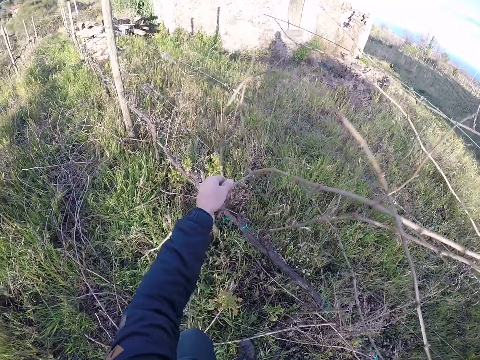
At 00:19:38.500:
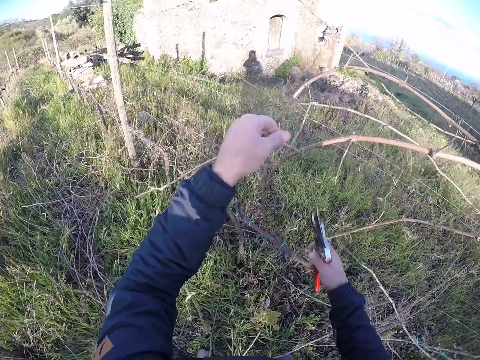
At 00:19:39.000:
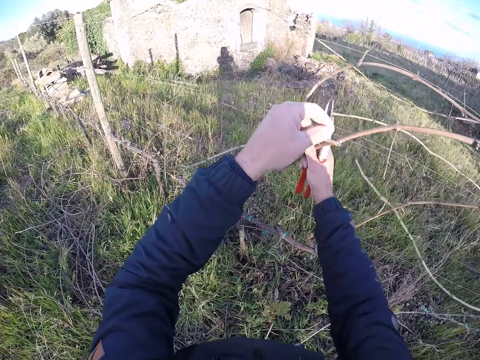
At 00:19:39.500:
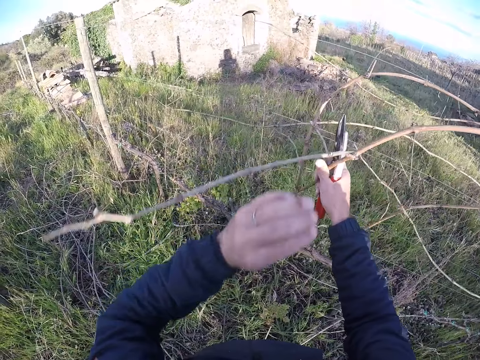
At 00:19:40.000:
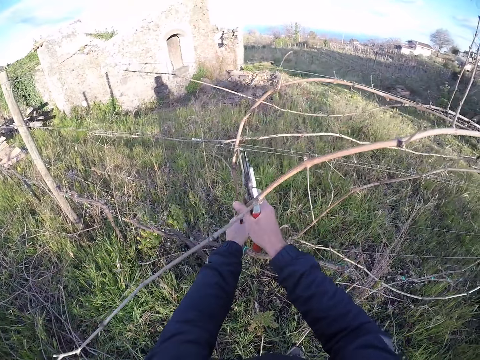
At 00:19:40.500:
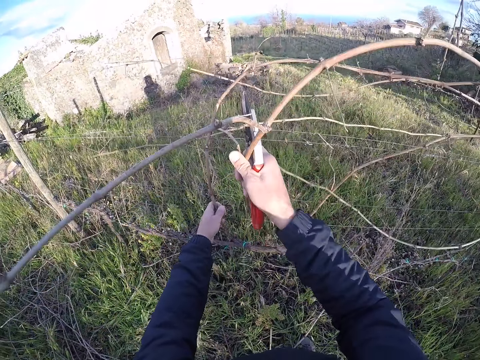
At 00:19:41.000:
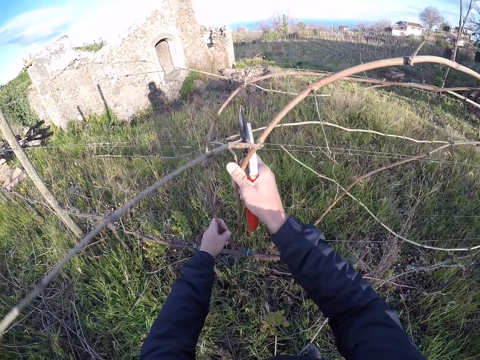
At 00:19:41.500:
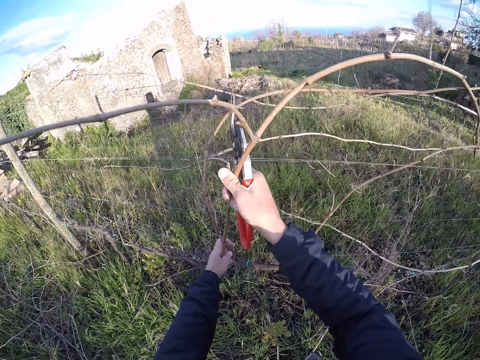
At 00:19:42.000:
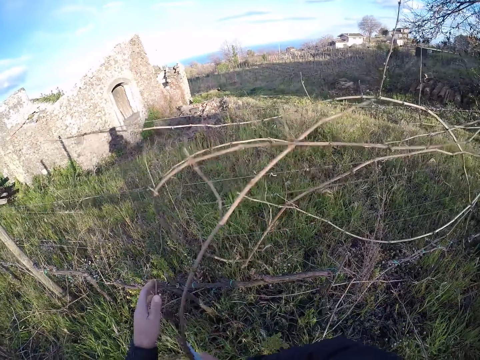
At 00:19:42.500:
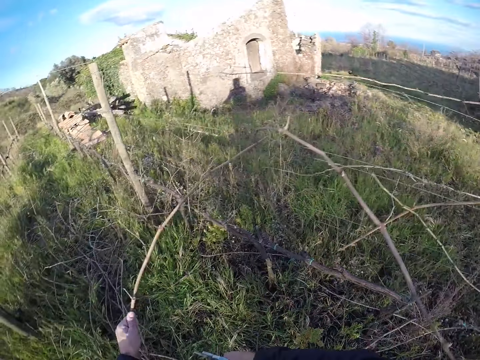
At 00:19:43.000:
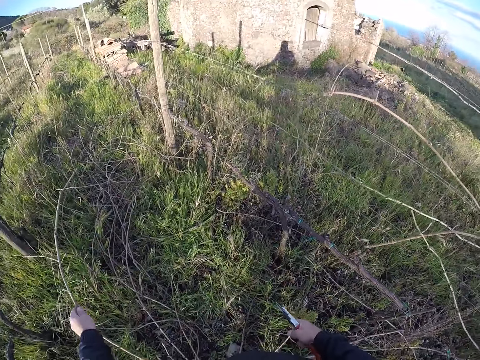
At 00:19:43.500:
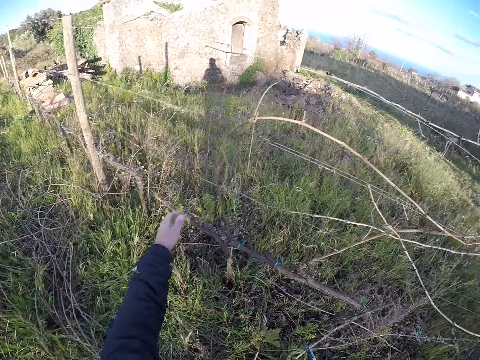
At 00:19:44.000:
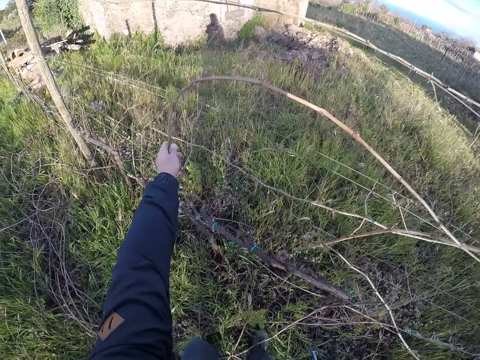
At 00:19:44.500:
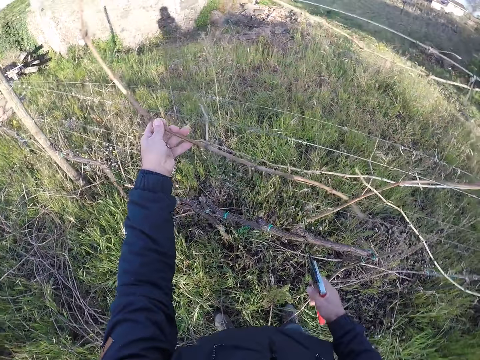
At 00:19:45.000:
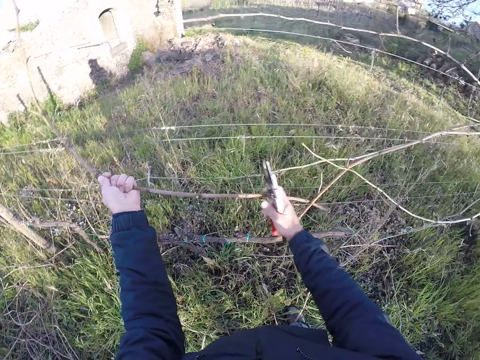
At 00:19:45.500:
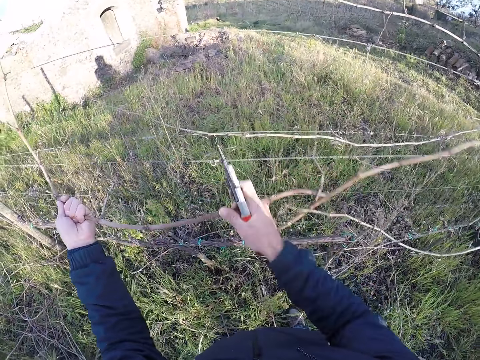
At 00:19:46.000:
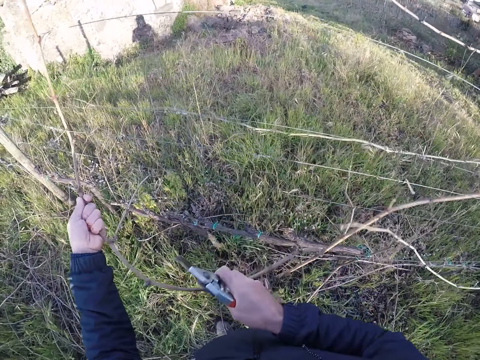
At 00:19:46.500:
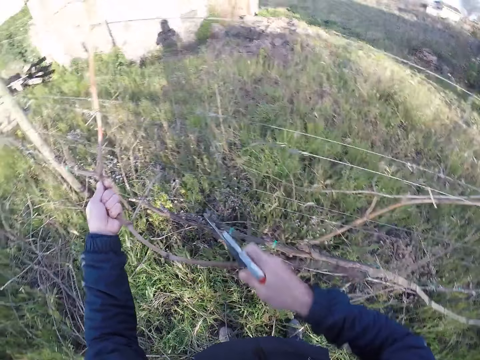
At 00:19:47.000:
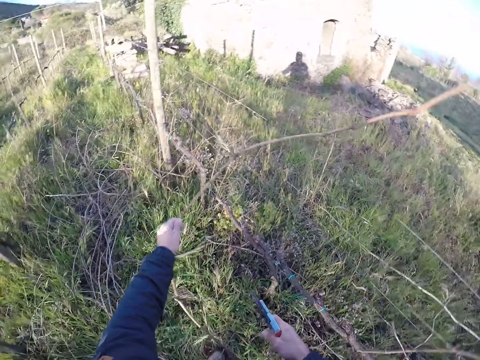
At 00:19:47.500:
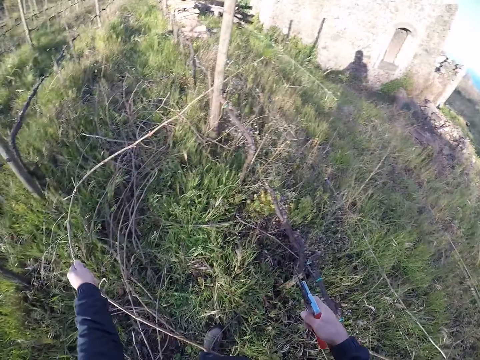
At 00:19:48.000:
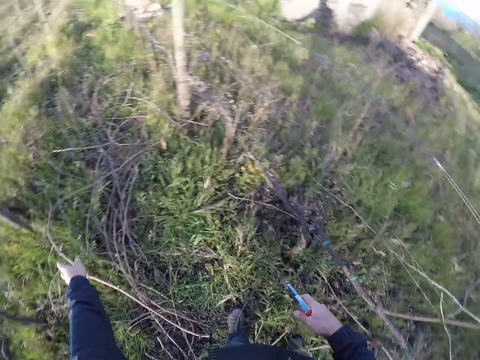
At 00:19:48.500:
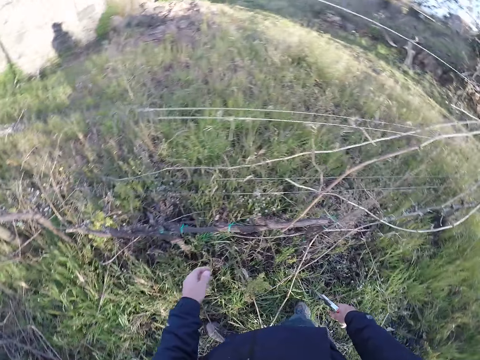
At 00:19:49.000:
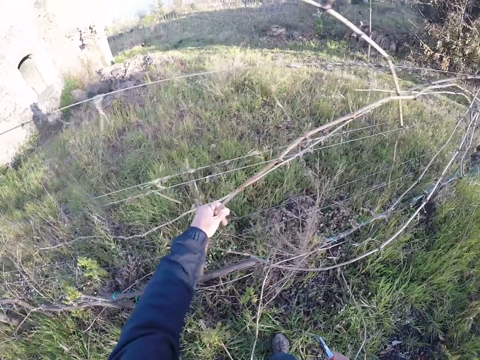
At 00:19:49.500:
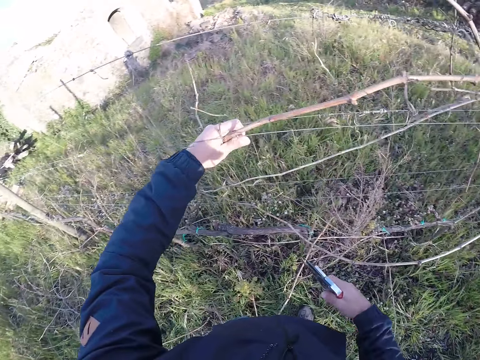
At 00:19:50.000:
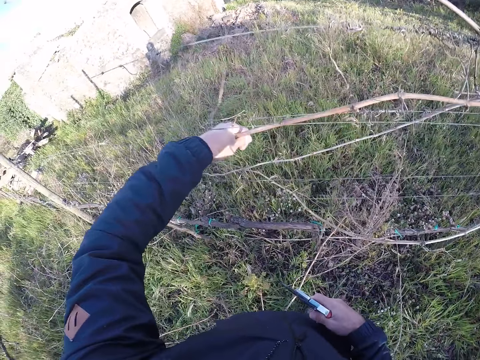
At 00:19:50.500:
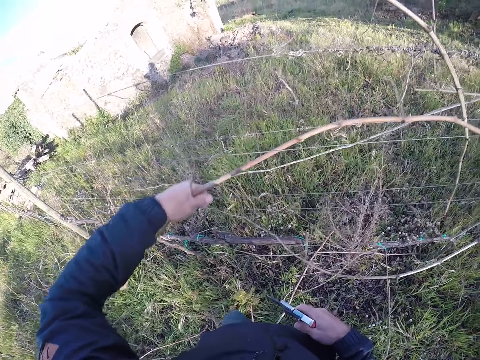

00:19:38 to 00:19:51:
The camera wearer picks a twig from the barb wire or fence with her left hand. She holds branches on the fence. She holds the twig with her right hand. She holds a twig with her left hand. She pulls the twig with her right hand. She holds the twig with her left hand. She drops the twig on the ground with her left hand. She picks a twig from the barb wire with her left hand. She holds branches on the fence. She pulls the twig with her right hand. She drops the twig on the ground with her left hand. She pulls a twig from the barb wire with her left hand. She holds a branch on the fence.

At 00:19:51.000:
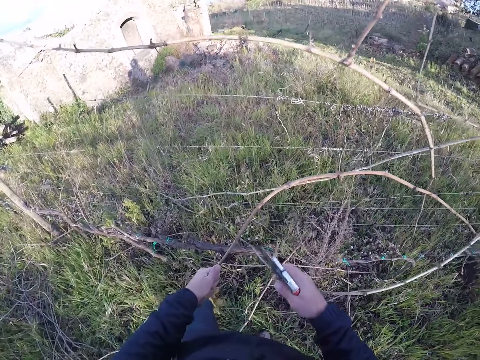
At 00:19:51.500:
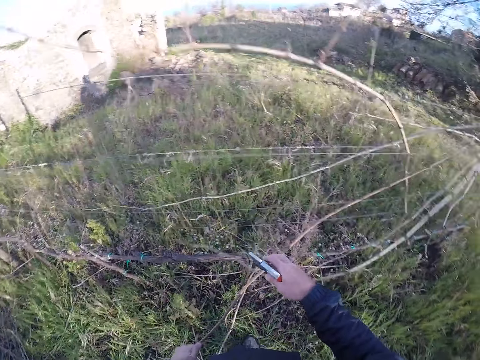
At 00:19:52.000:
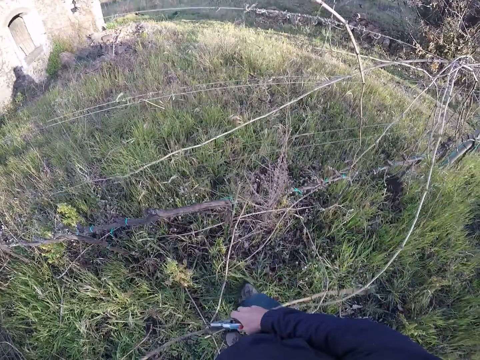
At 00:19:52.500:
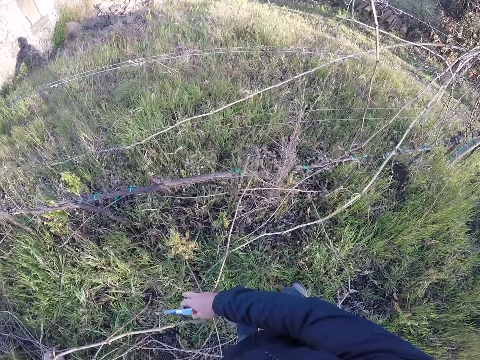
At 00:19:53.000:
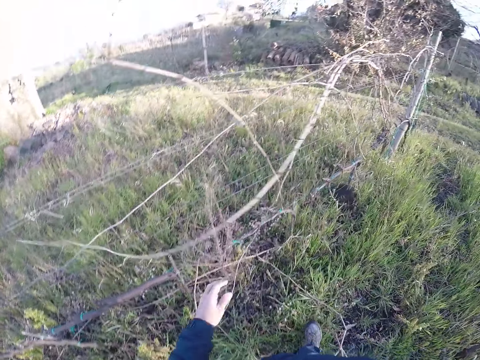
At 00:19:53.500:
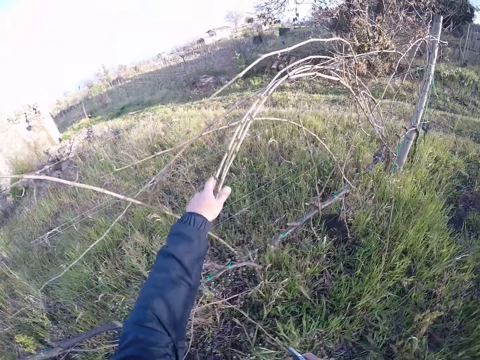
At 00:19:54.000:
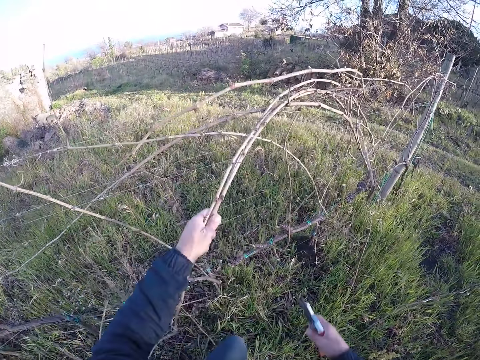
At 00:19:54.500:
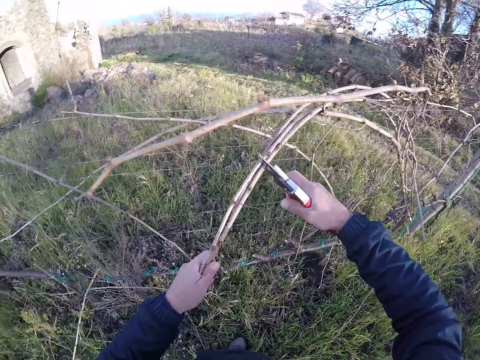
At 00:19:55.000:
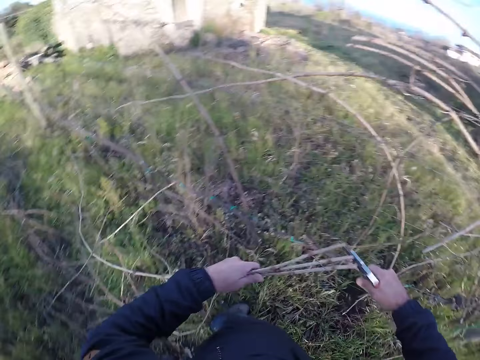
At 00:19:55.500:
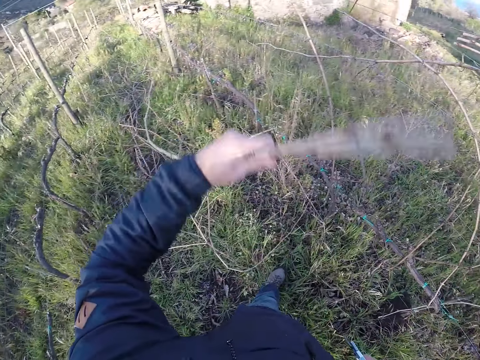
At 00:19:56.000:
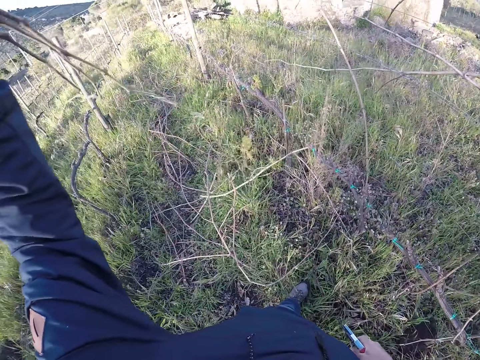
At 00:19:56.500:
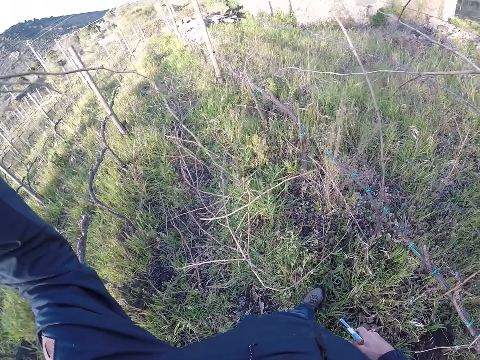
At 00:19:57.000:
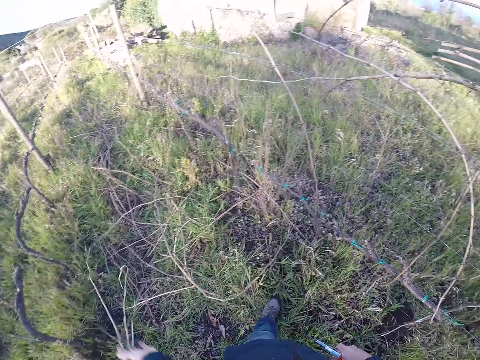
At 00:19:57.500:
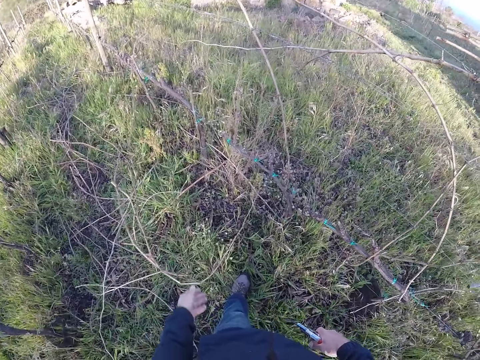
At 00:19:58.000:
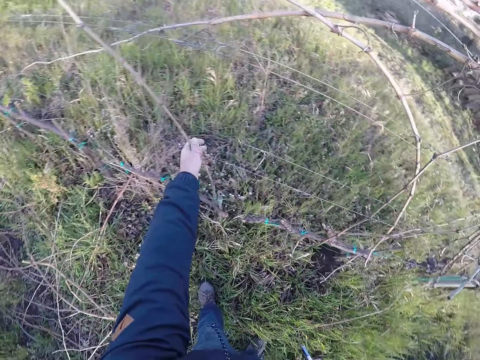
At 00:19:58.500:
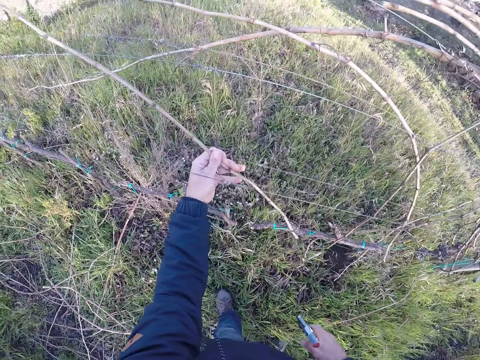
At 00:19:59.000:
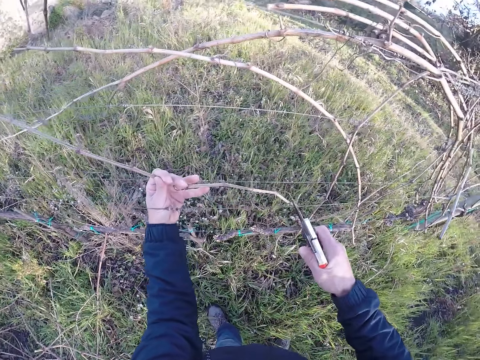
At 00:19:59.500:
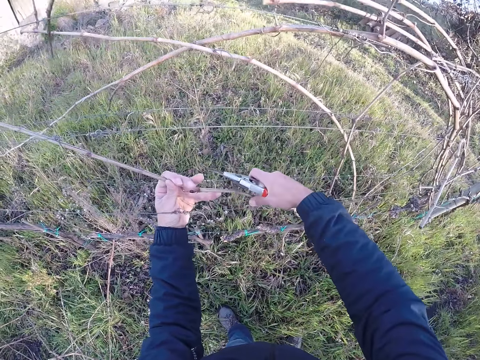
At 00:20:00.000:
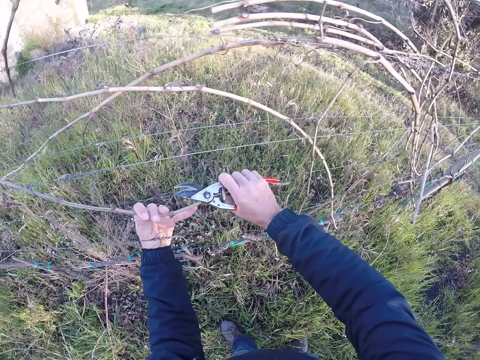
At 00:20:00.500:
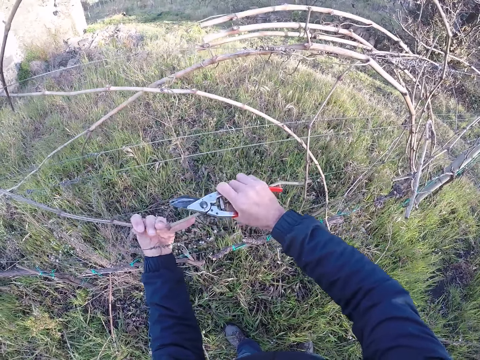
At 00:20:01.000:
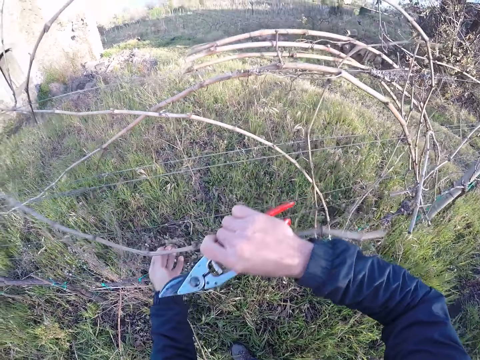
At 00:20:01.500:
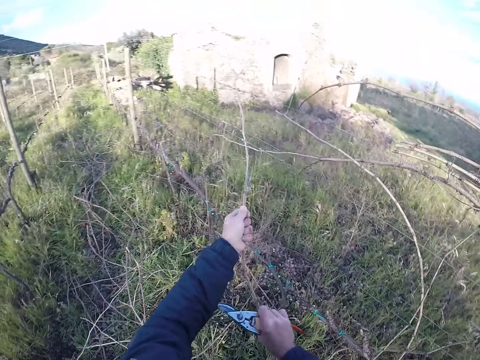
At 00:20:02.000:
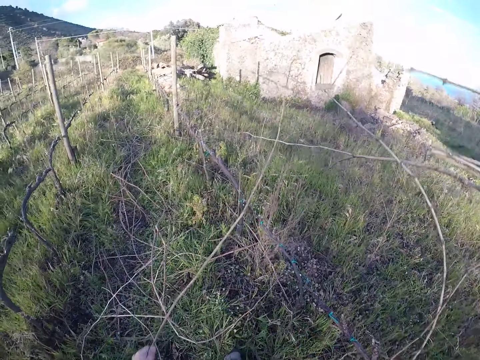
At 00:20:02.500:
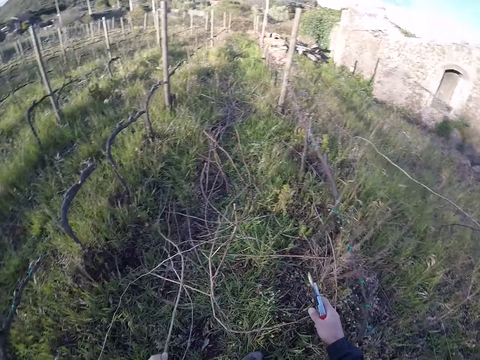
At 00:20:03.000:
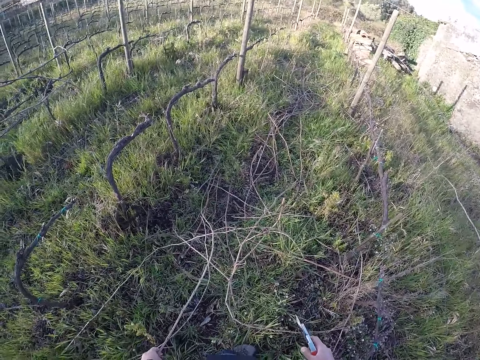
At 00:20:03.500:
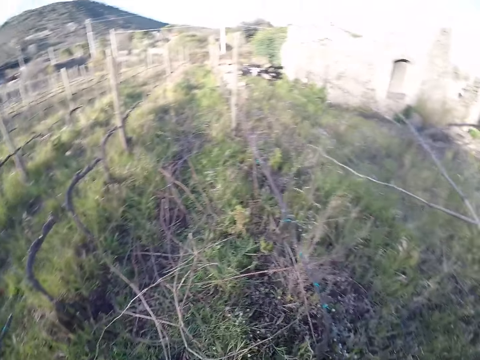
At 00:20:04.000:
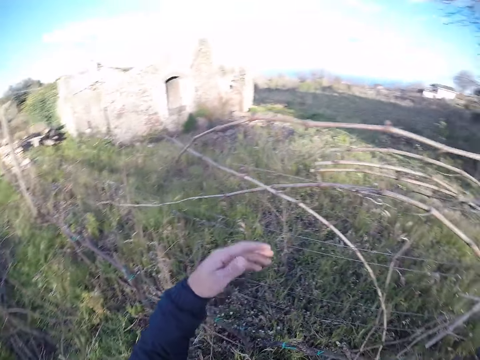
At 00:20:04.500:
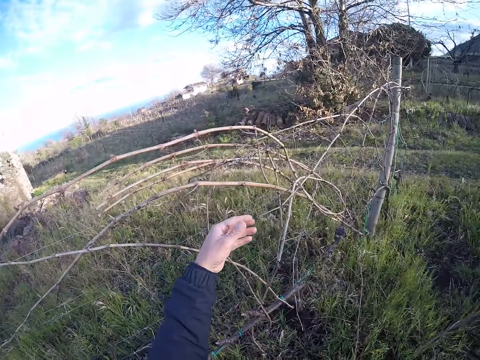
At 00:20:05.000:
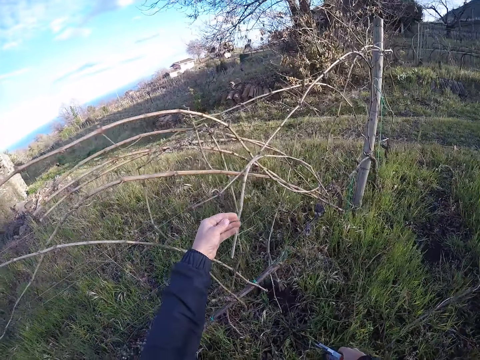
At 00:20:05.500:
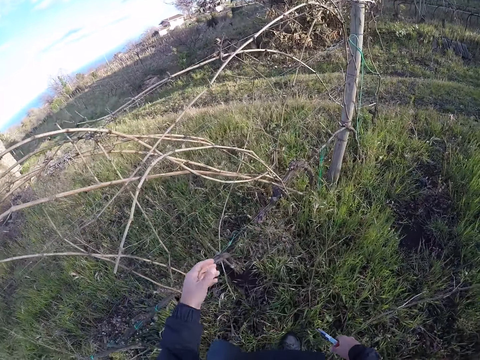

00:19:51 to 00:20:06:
The camera wearer holds the twig with her right hand. She drops the twig on the ground with both hands. She holds twigs on the barb wire with her left hand. She cuts the twigs with the pruner in her right hand. She pulls the twigs with her left hand. She drops the twig on the ground with both hands. She holds a twig on the barb wire with her left hand. She holds the twig with her right hand. She pulls the twig with her left hand. She drops the twig on the ground with her left hand.
